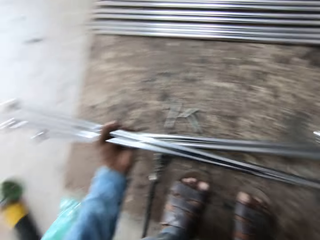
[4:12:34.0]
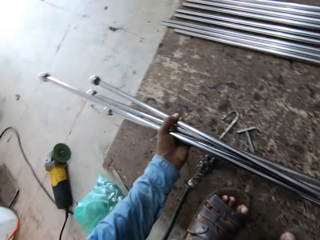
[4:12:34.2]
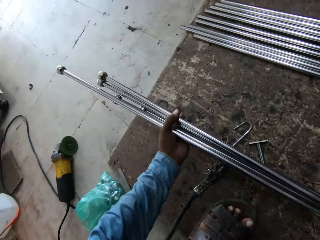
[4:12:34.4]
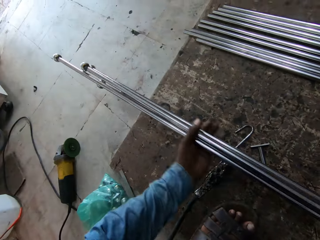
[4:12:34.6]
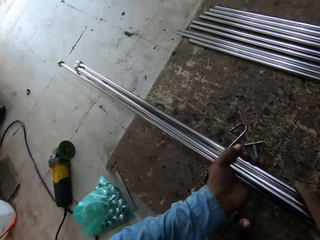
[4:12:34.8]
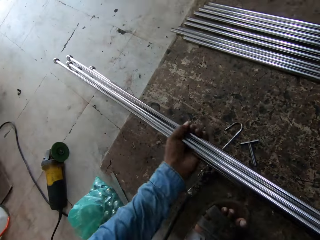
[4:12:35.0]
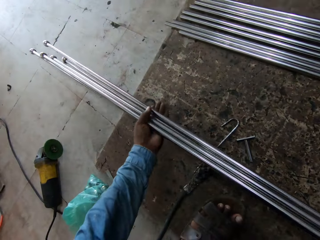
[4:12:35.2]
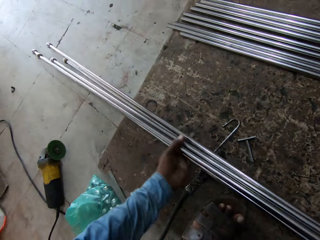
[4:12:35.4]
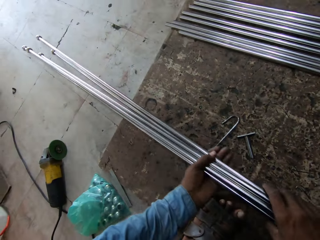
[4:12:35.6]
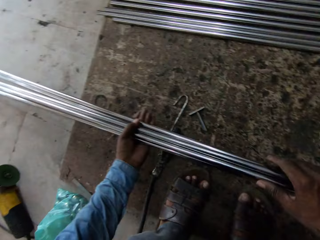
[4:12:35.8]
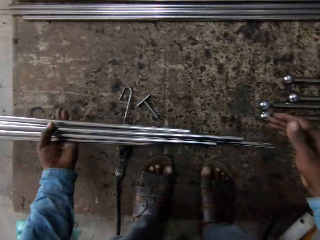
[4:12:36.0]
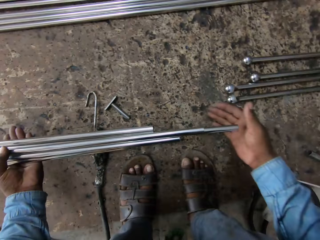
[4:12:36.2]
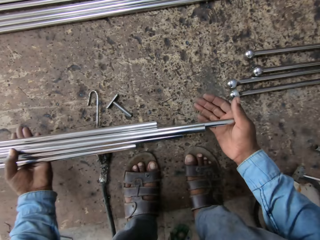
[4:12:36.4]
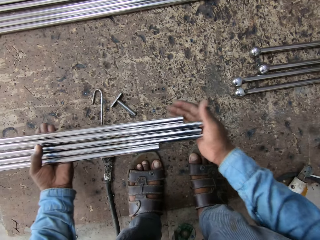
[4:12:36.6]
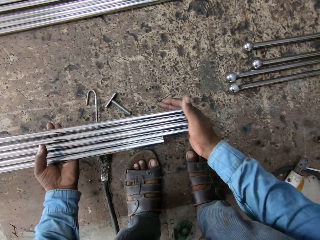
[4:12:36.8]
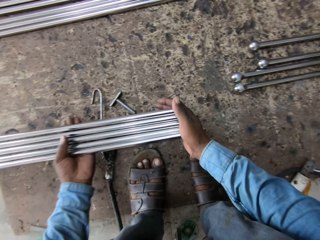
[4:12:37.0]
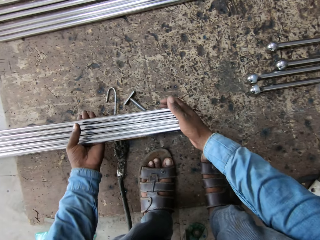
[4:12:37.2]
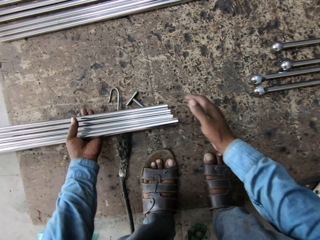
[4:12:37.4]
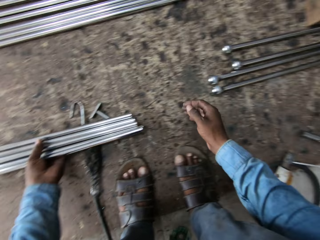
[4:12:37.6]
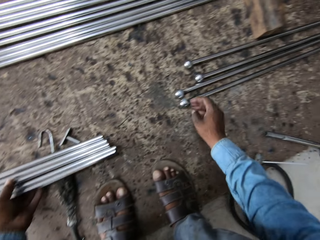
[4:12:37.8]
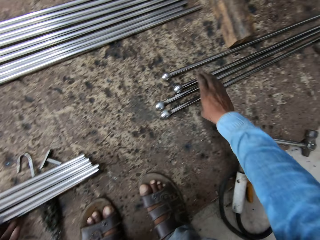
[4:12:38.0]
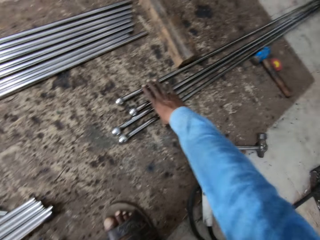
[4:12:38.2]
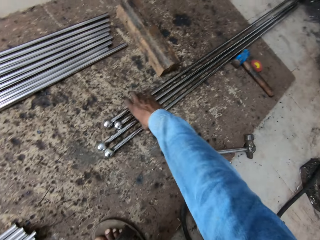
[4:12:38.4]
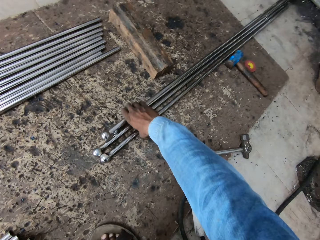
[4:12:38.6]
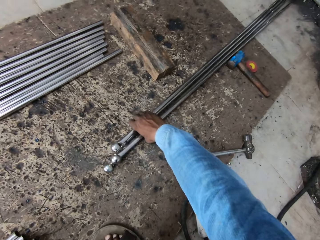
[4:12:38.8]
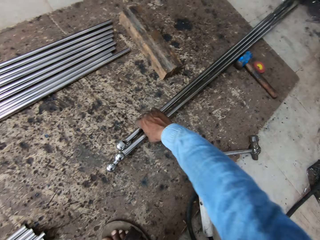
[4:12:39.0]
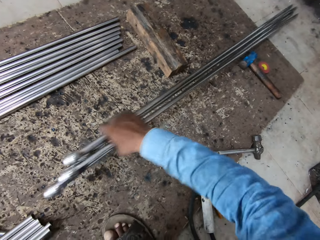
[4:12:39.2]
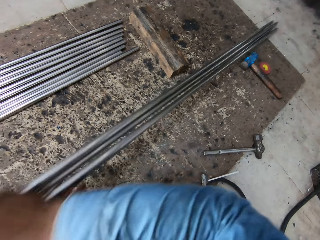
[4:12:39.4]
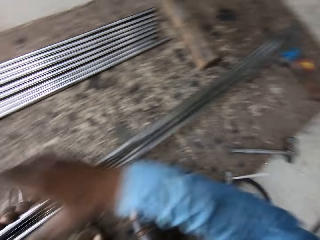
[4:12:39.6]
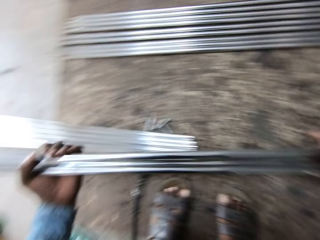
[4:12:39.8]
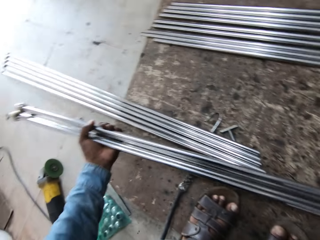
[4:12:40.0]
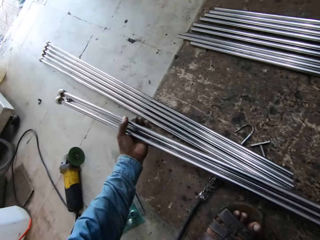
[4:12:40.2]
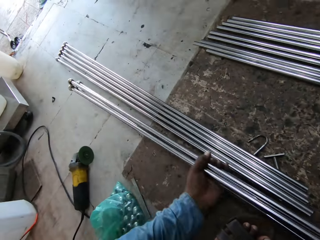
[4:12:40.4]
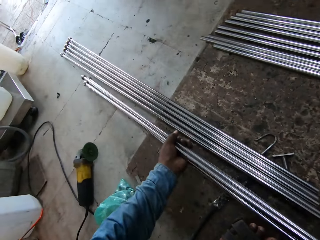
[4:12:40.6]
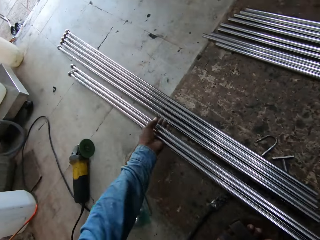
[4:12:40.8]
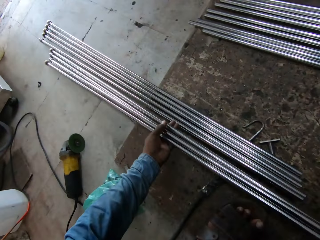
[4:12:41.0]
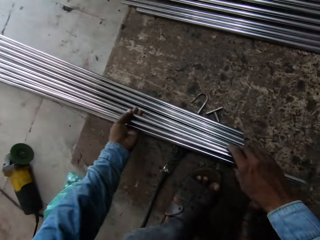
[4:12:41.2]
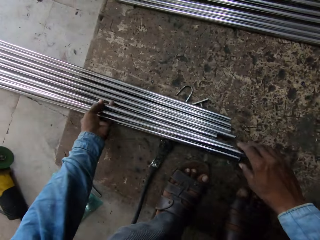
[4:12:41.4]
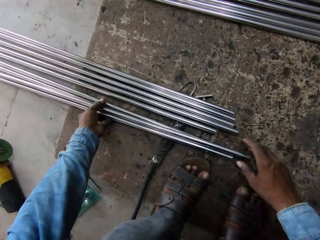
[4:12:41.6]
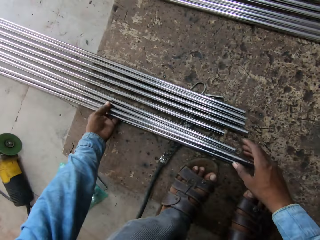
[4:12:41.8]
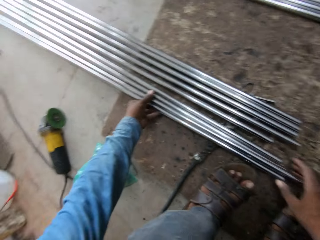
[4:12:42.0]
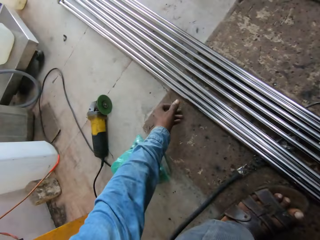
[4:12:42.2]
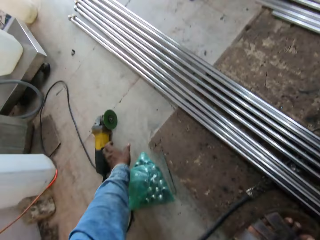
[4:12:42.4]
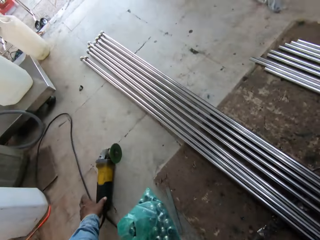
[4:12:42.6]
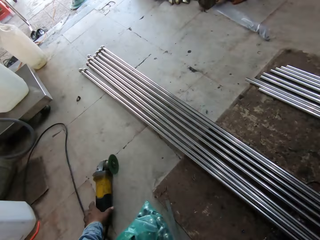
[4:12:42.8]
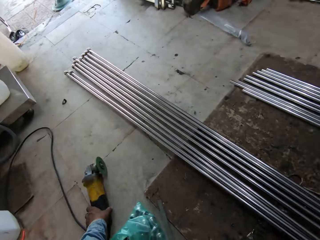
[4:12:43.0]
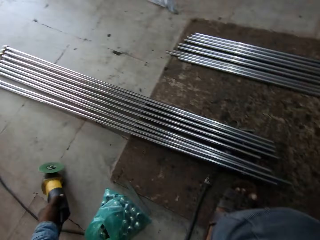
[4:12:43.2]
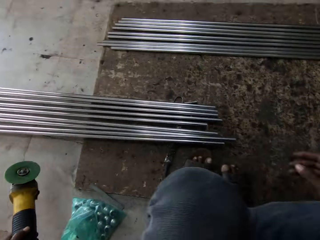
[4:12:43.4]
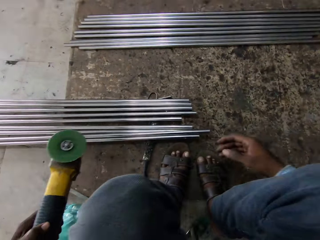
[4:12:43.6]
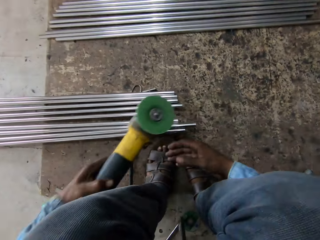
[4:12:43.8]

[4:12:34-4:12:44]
The camera wearer takes some iron rods. They put the metal down. They lift the metal. They put the metal down.

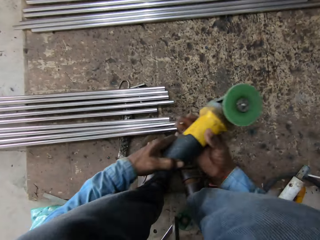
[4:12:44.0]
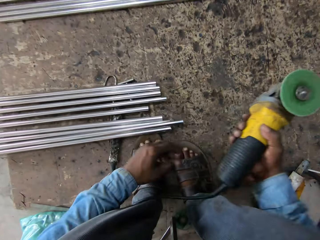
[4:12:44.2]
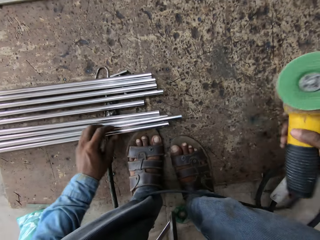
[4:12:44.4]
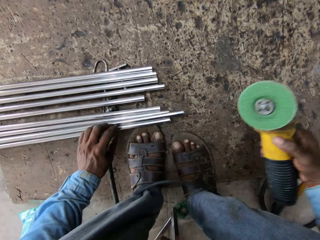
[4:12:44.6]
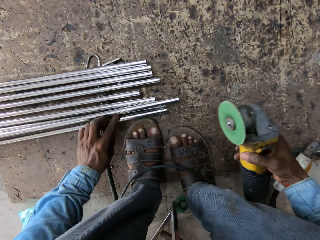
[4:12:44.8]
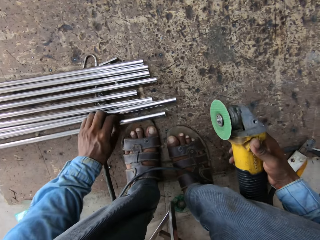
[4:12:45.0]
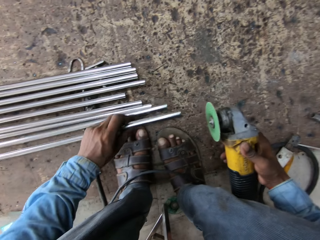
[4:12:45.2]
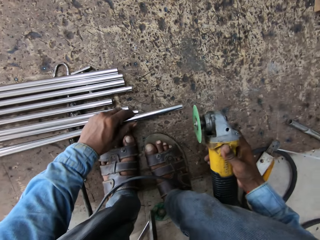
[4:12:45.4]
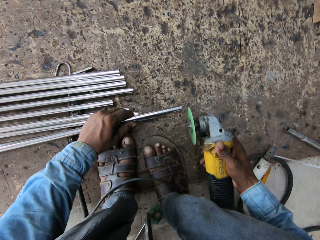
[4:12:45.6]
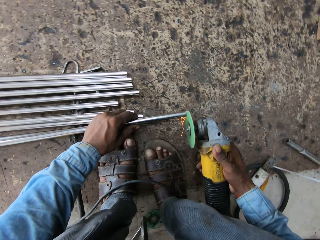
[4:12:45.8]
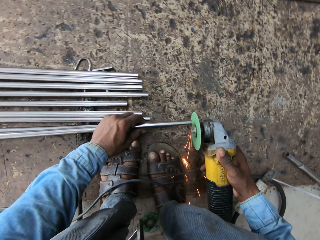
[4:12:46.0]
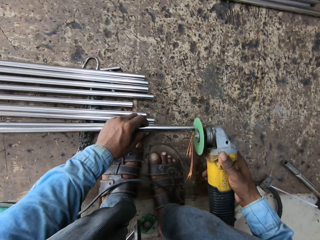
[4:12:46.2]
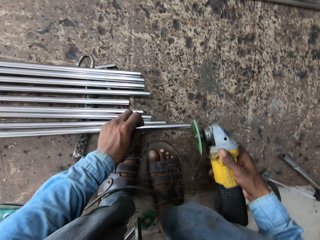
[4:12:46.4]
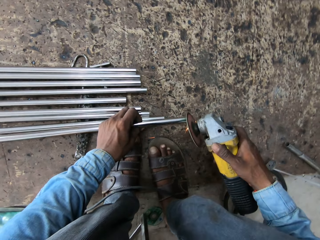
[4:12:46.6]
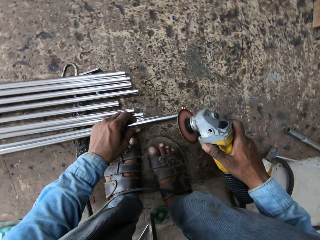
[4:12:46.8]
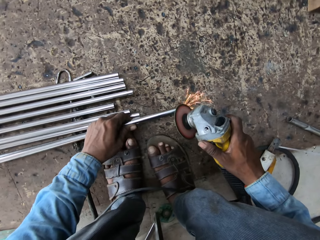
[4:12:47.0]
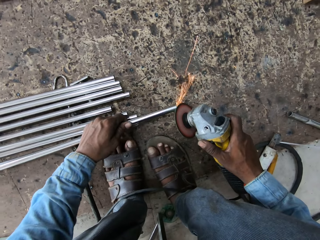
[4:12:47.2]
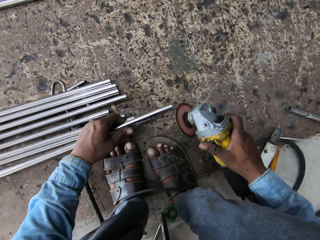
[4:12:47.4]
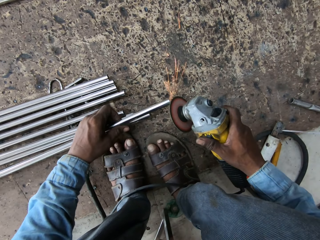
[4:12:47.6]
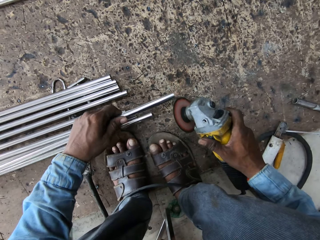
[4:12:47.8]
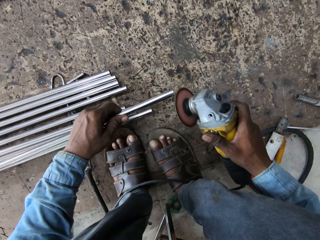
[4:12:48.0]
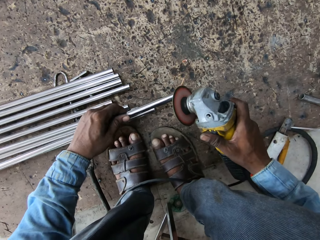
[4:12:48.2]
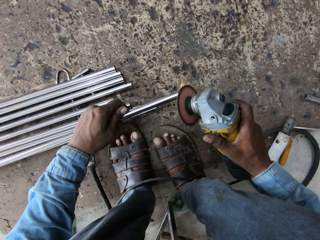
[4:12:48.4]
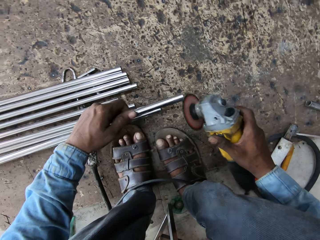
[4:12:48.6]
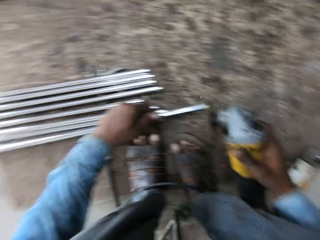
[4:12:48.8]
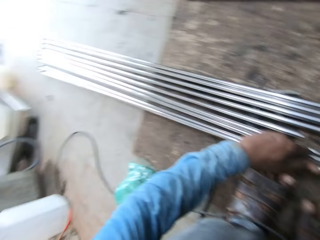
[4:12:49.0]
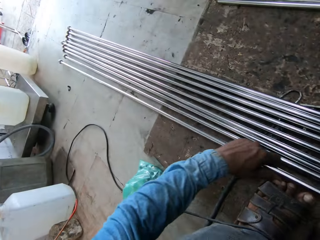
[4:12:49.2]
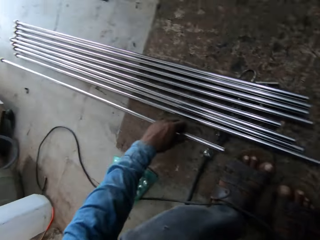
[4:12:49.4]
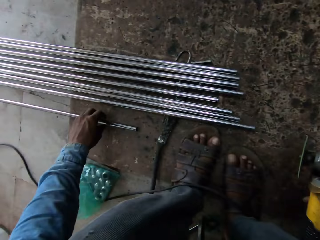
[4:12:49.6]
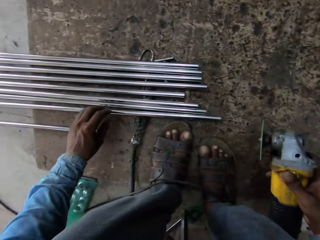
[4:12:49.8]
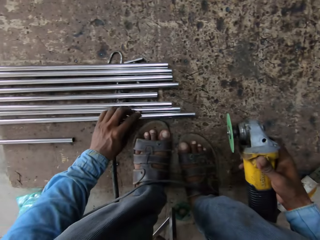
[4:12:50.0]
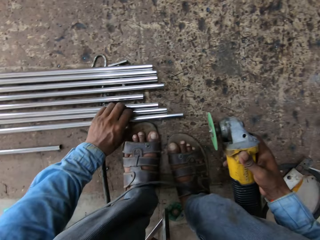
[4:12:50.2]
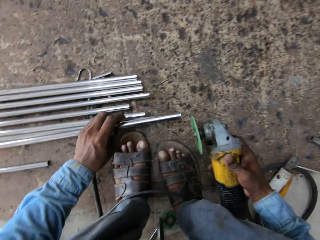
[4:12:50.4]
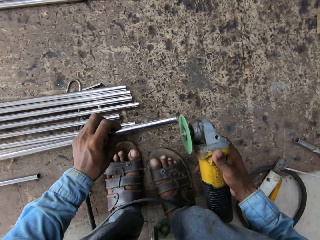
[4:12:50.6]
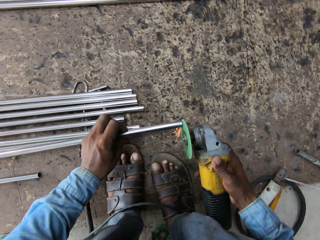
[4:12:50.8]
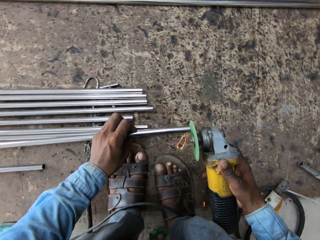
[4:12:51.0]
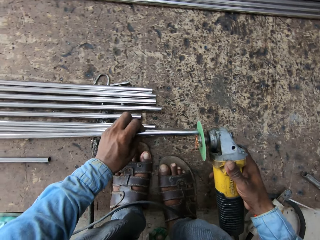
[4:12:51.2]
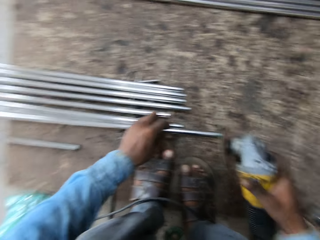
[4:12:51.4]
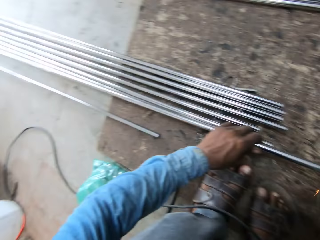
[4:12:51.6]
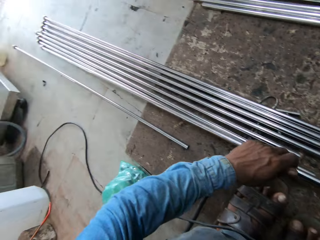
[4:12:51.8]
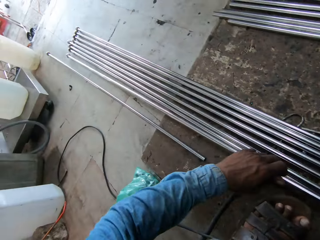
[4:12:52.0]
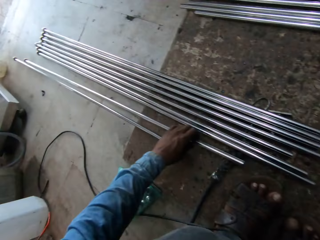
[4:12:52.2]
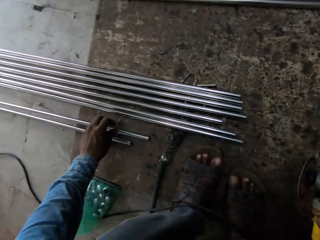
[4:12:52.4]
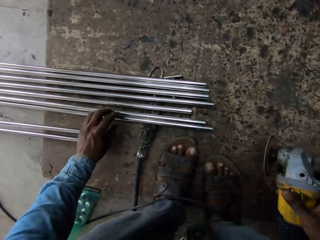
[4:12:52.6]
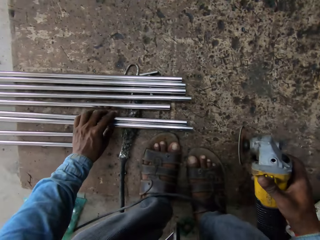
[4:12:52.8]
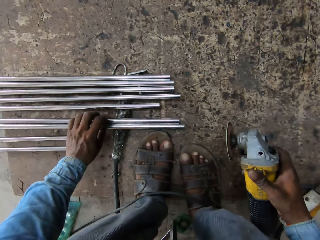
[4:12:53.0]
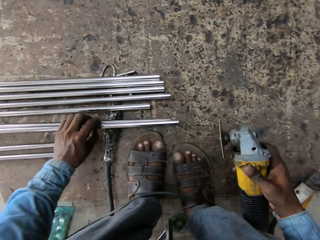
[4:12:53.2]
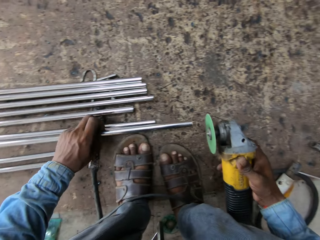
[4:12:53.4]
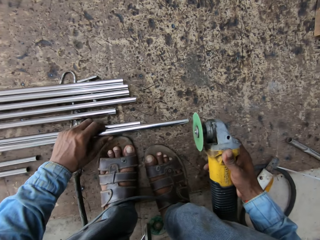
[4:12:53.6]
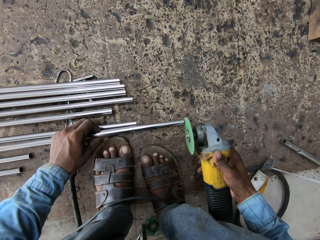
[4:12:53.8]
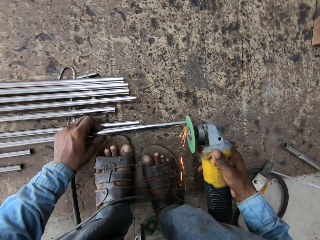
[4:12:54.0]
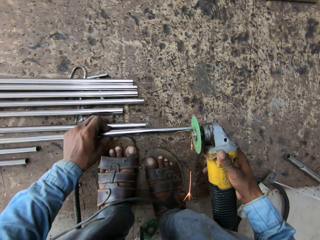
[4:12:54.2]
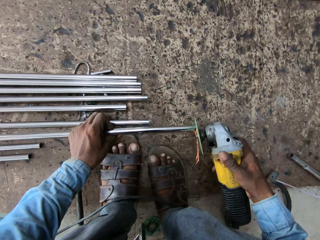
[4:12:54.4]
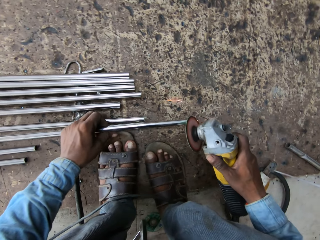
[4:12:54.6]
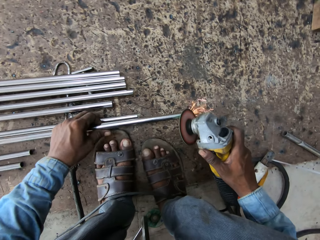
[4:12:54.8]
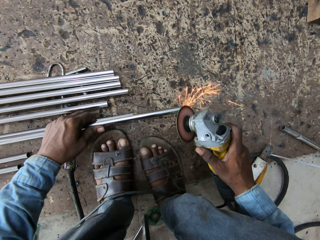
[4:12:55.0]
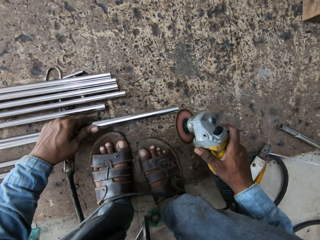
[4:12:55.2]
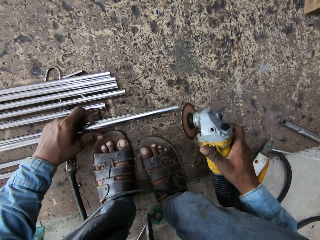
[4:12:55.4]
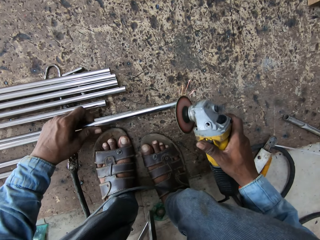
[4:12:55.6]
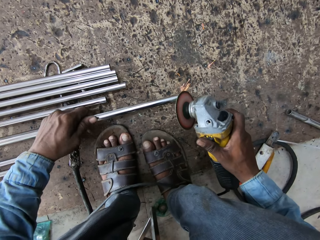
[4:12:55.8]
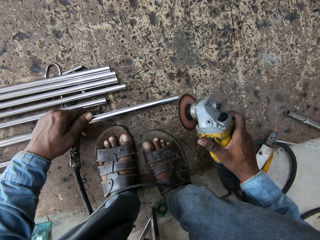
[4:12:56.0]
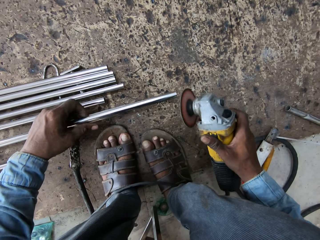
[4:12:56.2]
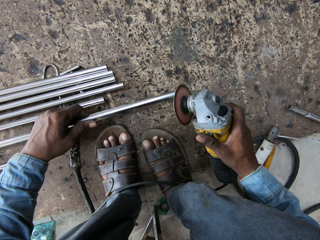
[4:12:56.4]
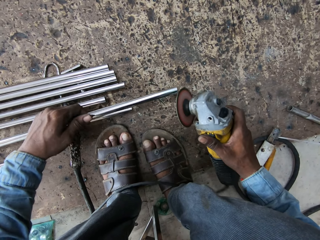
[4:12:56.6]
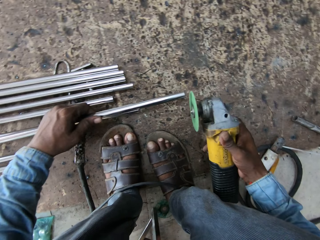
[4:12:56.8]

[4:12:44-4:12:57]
The camera wearer takes the angle grinder. They weld metal. They remove slag on the iron rods with the angle grinder. They put the metal down, pick the metal, and weld the metal. They put the metal down and weld the metal.
